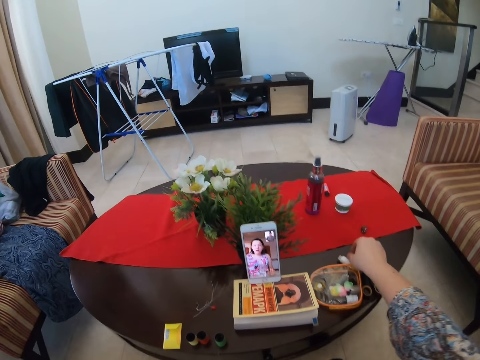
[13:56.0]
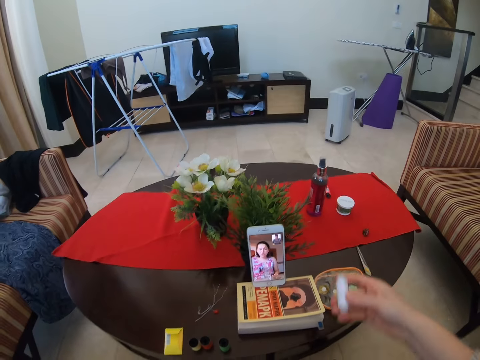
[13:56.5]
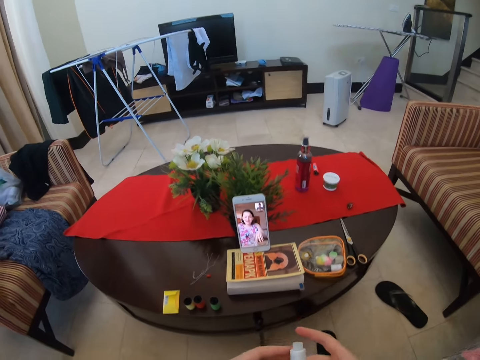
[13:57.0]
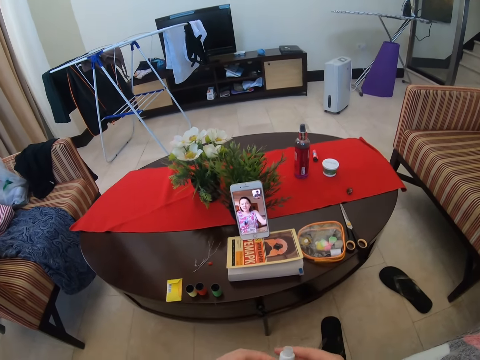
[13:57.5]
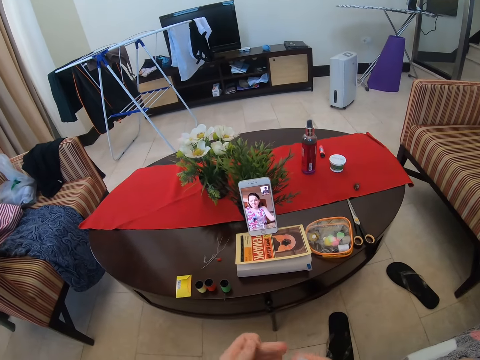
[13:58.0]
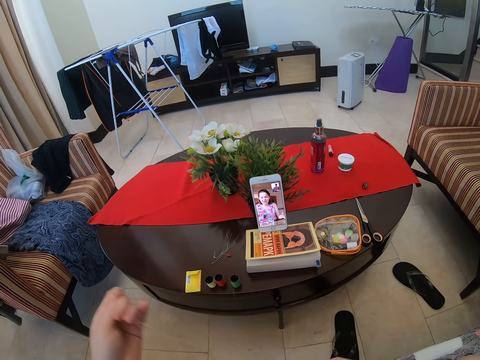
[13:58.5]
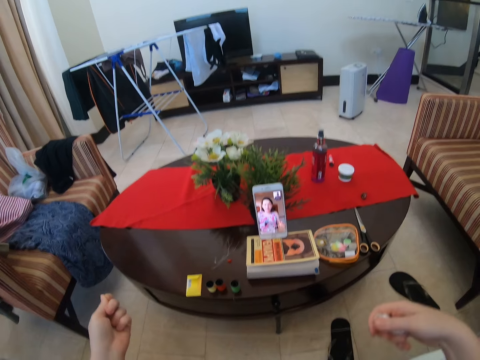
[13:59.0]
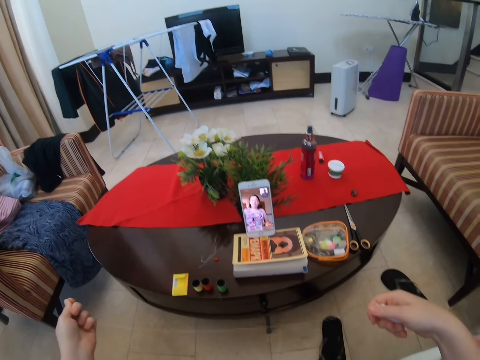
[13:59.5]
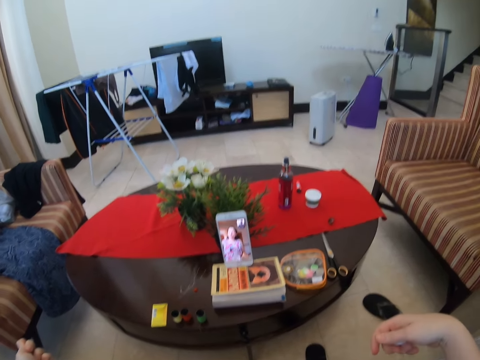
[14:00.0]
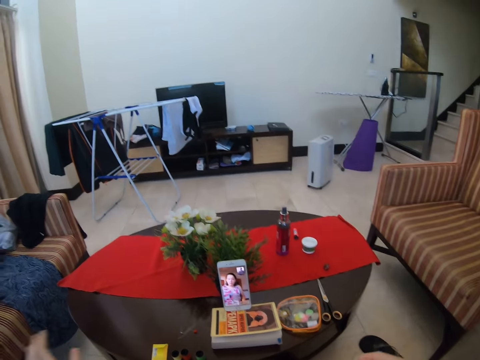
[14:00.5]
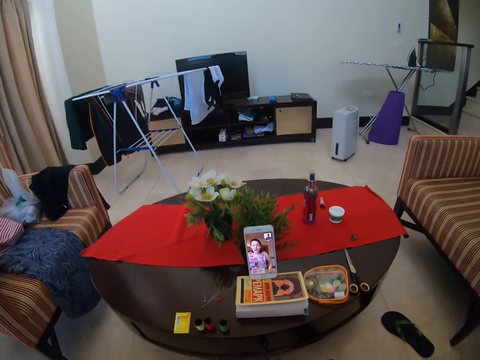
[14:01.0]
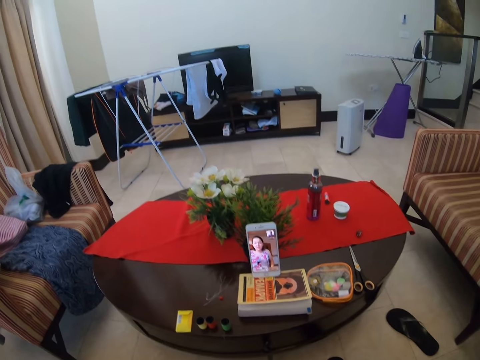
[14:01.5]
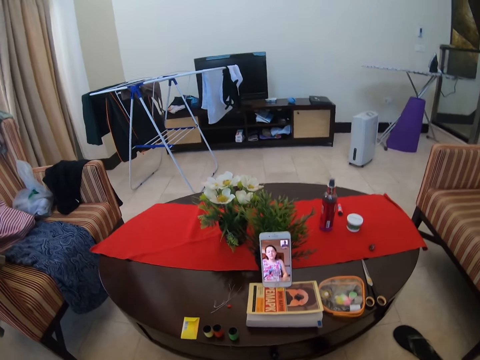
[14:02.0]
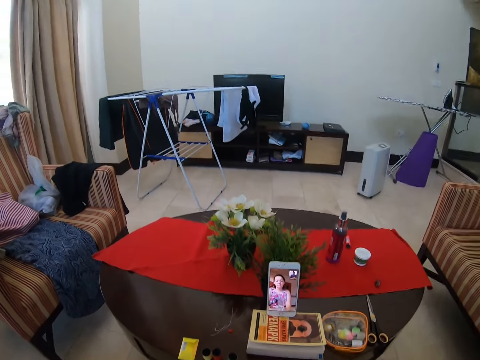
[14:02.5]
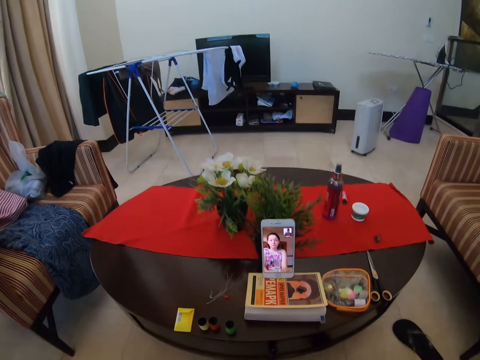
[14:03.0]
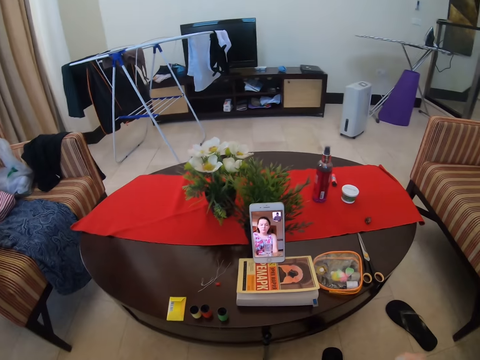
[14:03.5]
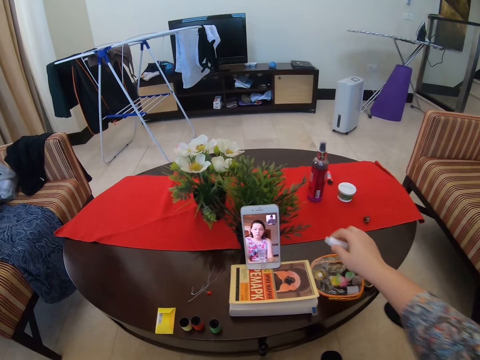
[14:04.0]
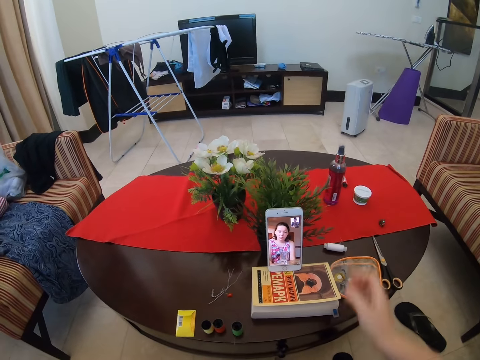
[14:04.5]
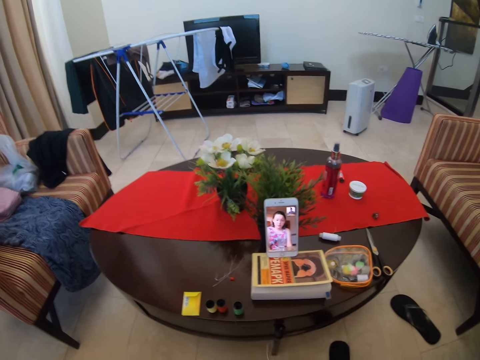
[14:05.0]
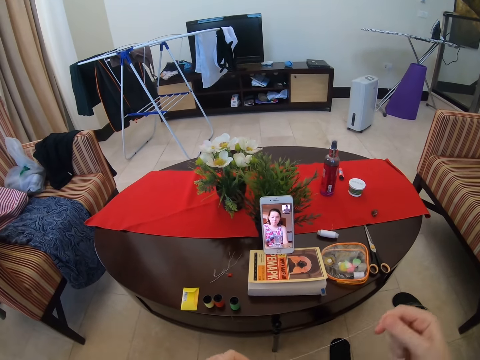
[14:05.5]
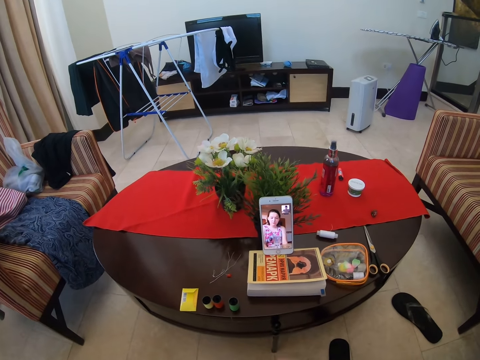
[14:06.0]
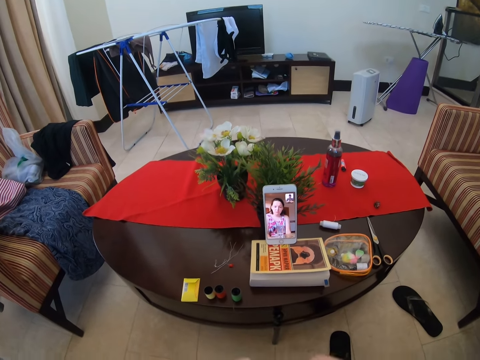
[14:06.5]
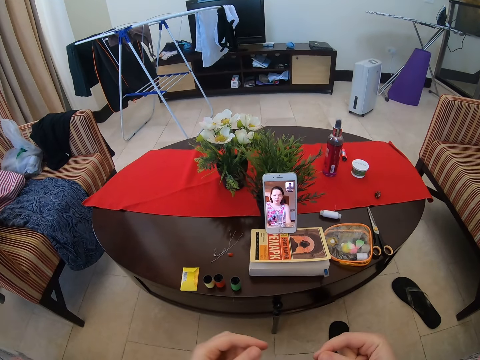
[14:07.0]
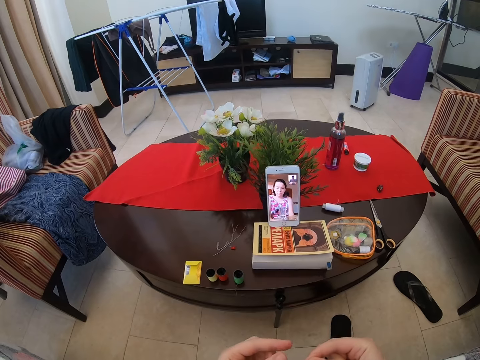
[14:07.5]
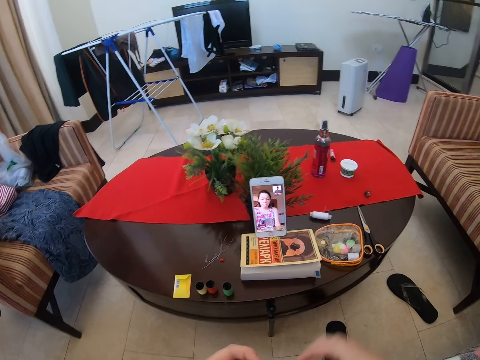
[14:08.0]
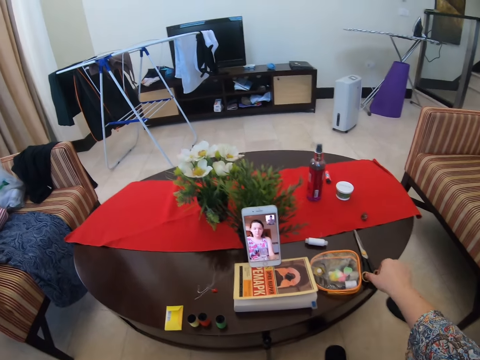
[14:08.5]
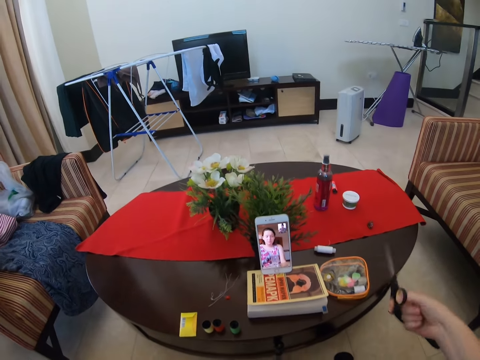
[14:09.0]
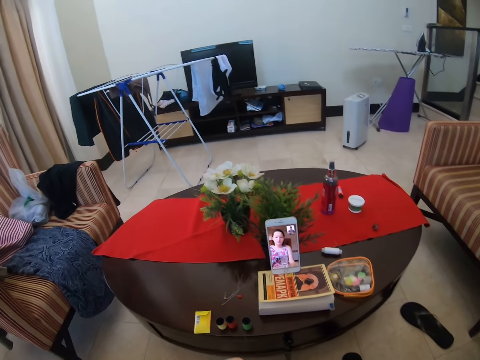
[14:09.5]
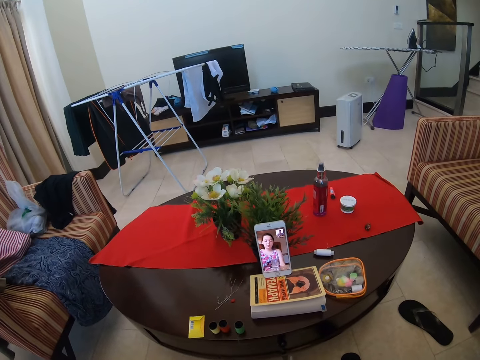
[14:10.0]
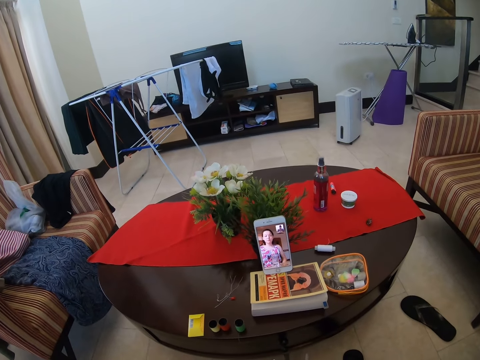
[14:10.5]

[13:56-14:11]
The camera wearer picks up the thread. They unfold the thread. They straighten the thread. They put the thread on the table. They straighten the thread. They pick up the scissors.

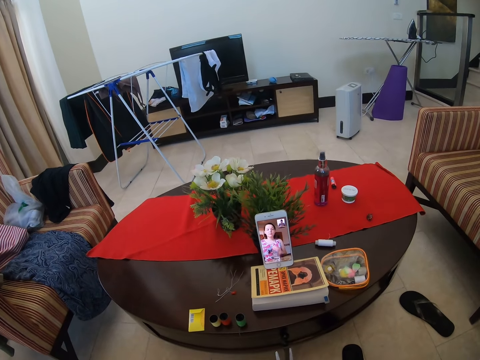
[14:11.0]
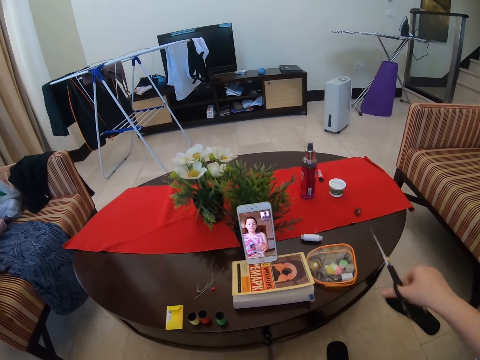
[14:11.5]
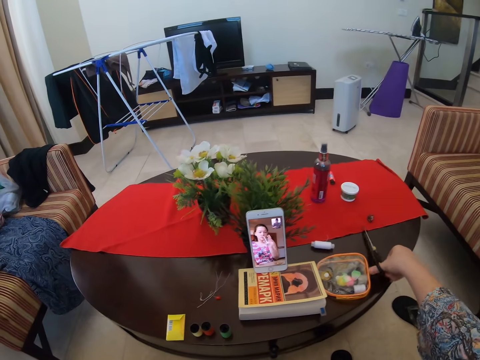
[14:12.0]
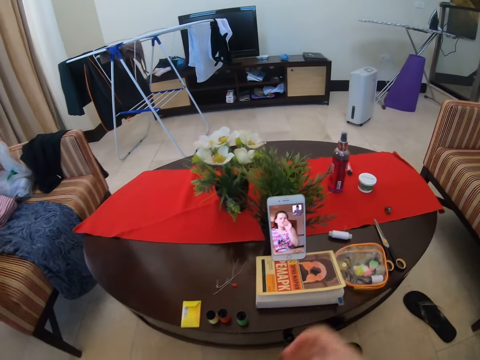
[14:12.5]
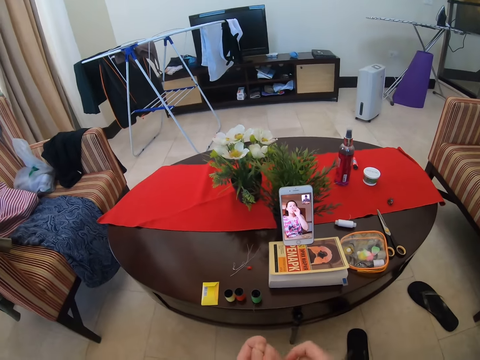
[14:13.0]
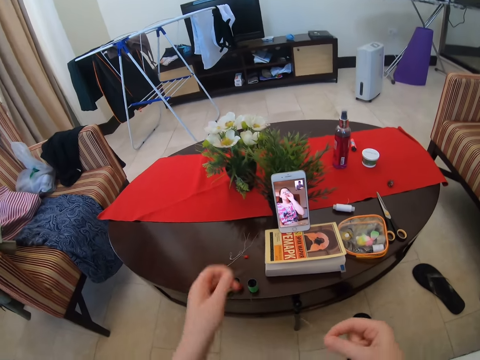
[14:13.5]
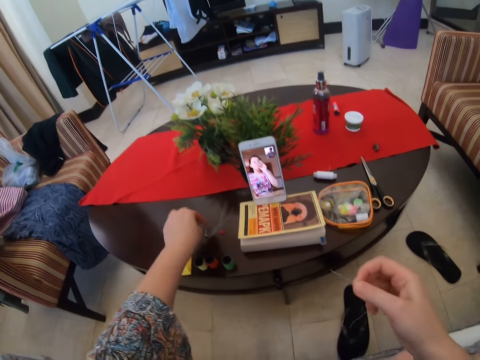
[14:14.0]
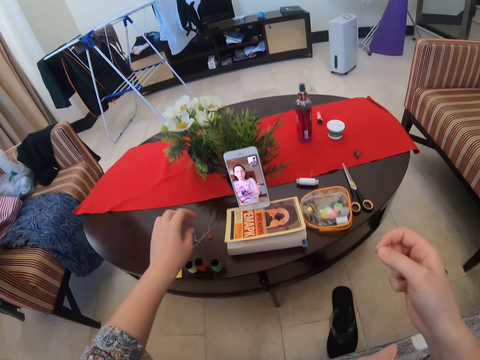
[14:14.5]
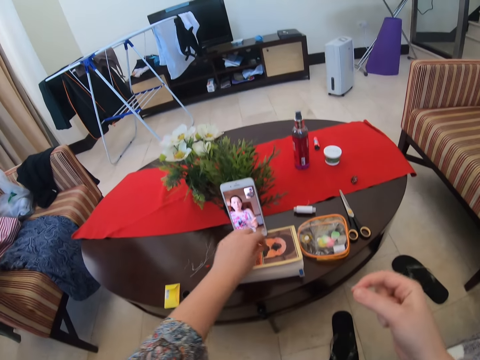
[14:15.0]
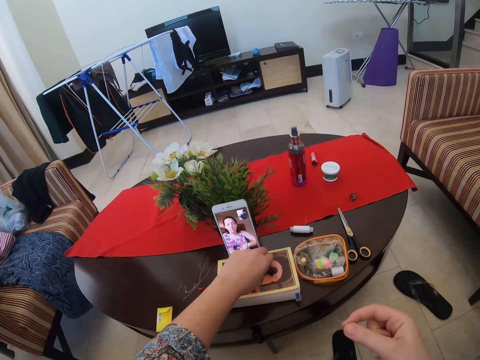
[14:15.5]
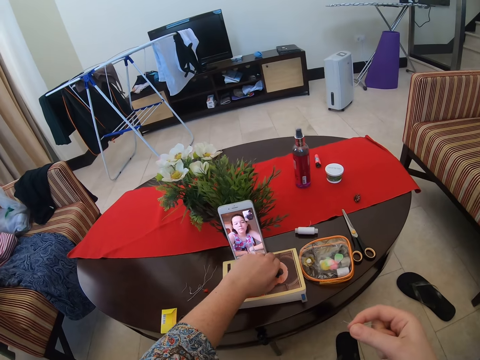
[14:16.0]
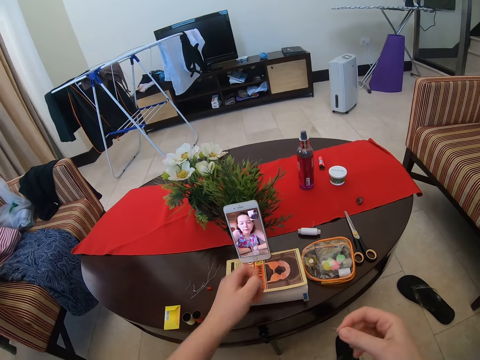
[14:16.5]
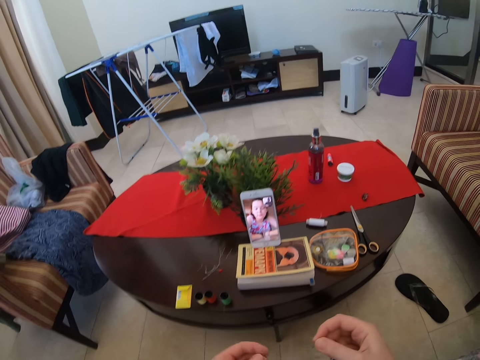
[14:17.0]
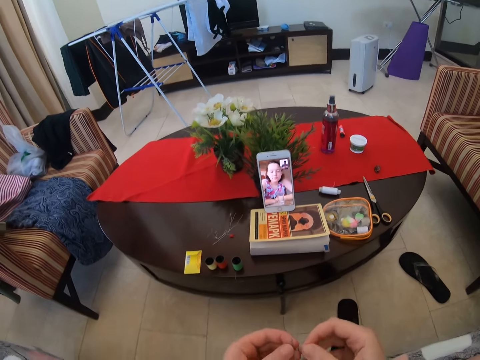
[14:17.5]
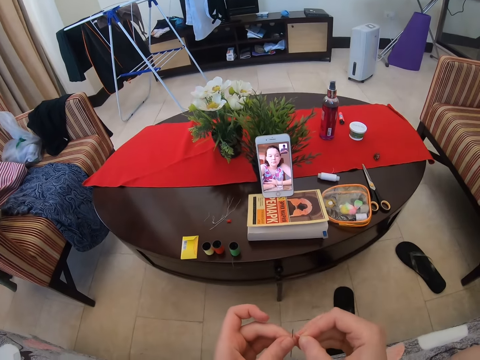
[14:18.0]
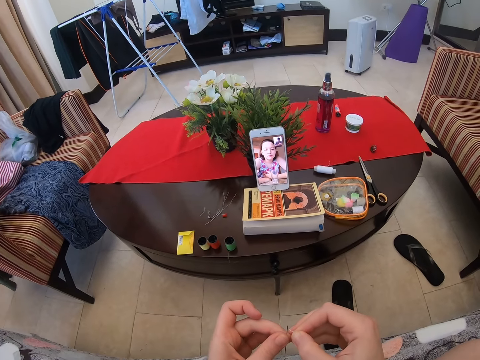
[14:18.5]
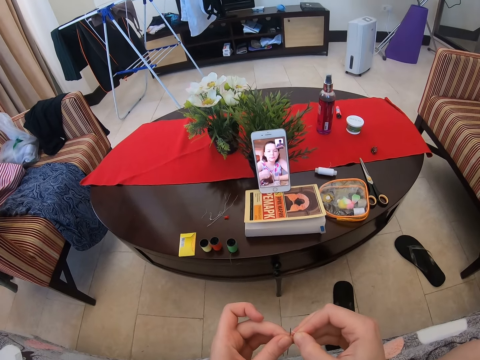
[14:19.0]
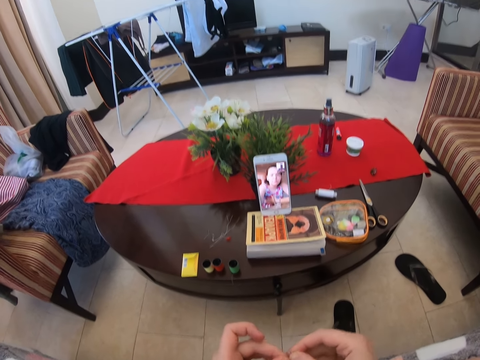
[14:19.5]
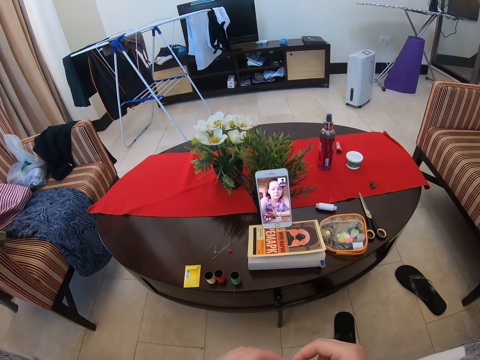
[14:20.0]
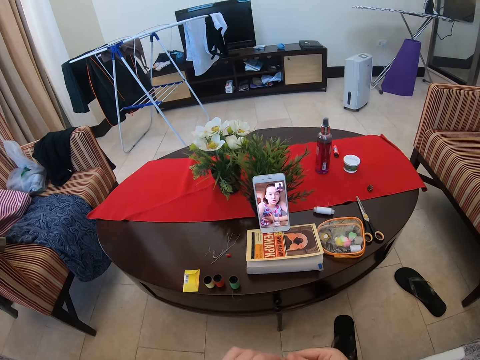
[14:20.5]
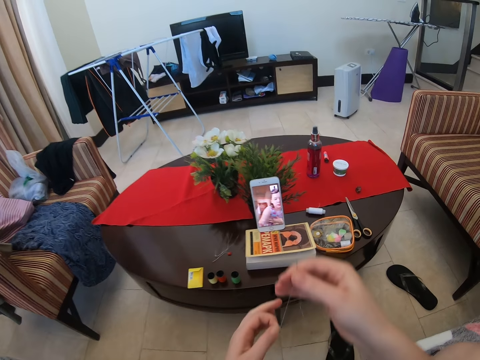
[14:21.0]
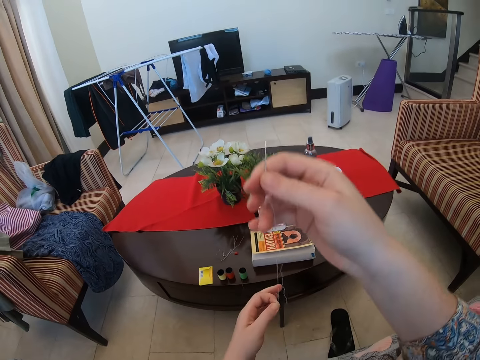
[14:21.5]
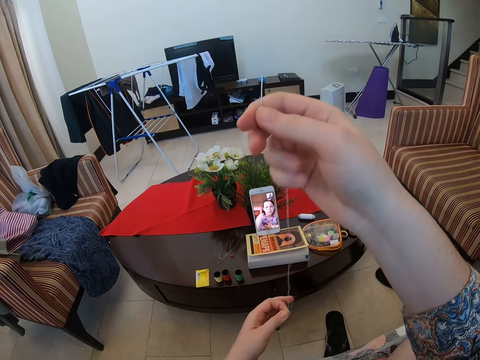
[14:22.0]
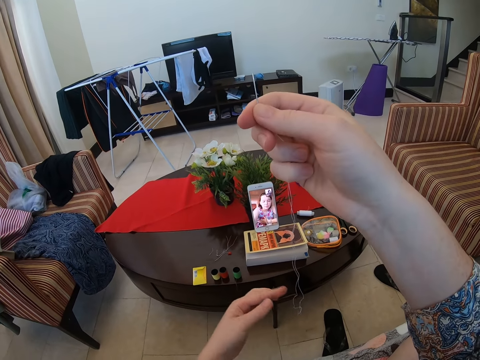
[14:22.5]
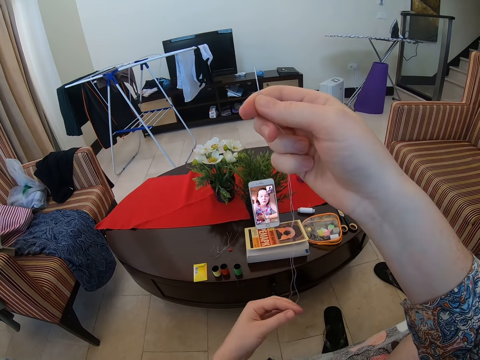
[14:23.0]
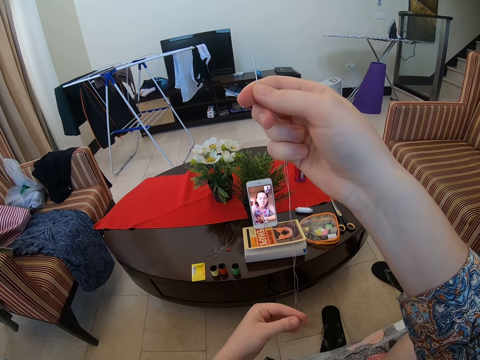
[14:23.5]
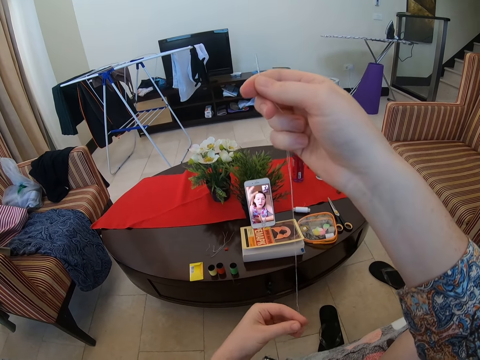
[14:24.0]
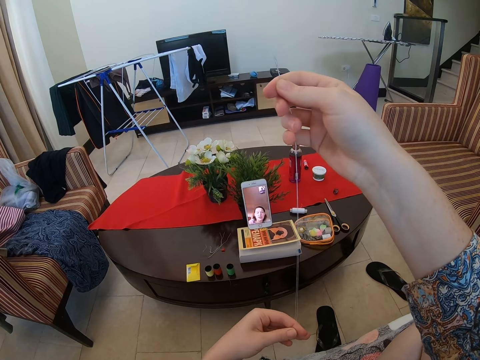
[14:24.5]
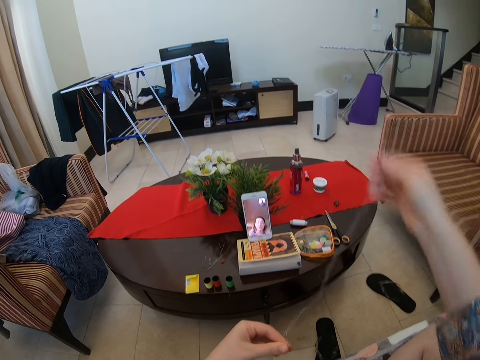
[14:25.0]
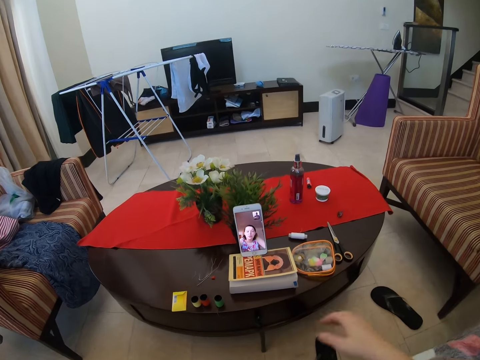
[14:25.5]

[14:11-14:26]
The camera wearer puts the scissors on the table. They pick up the needle. They put down the thread. They put the thread in the needle. They straighten the thread.
